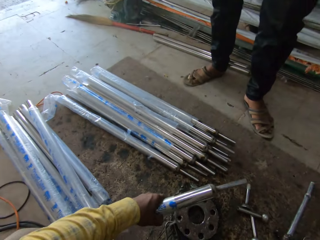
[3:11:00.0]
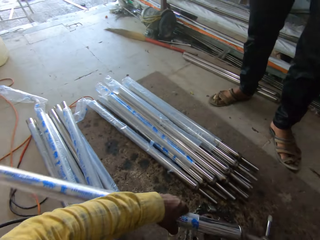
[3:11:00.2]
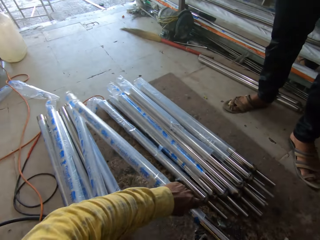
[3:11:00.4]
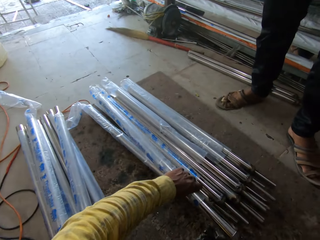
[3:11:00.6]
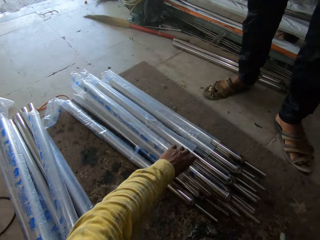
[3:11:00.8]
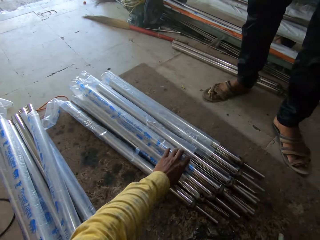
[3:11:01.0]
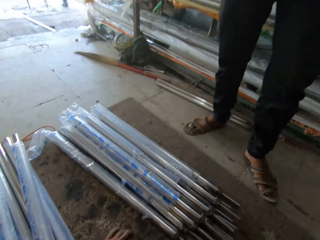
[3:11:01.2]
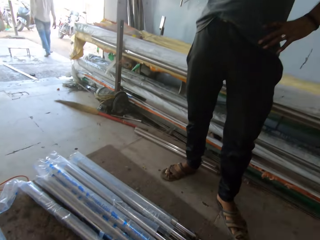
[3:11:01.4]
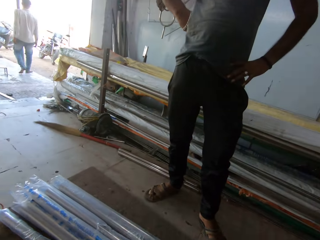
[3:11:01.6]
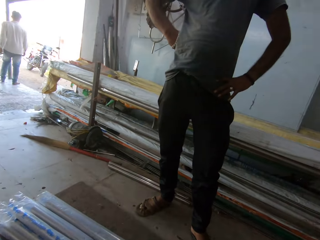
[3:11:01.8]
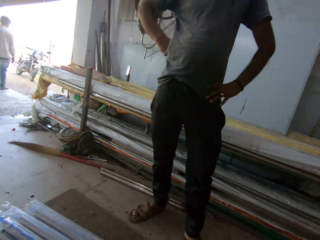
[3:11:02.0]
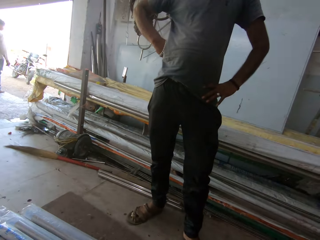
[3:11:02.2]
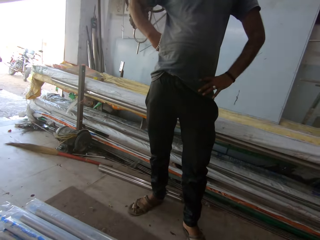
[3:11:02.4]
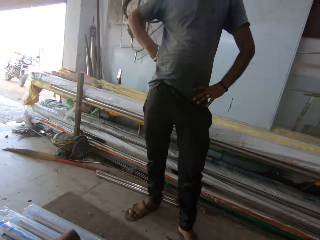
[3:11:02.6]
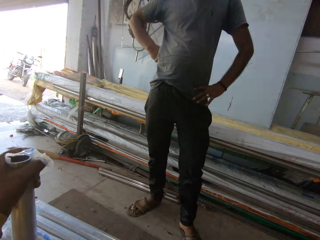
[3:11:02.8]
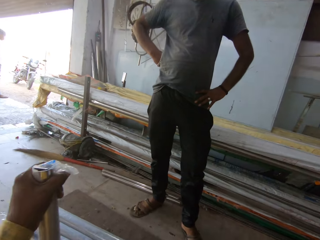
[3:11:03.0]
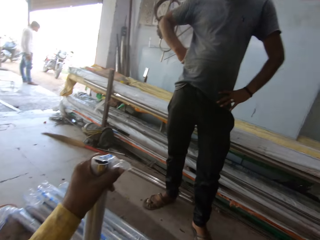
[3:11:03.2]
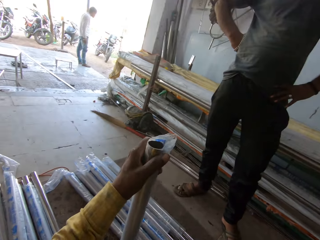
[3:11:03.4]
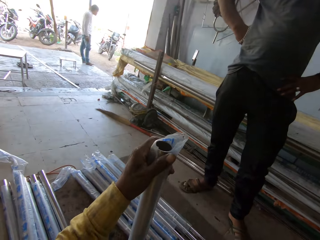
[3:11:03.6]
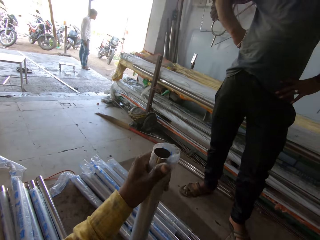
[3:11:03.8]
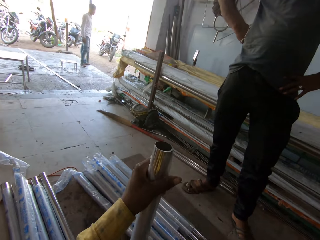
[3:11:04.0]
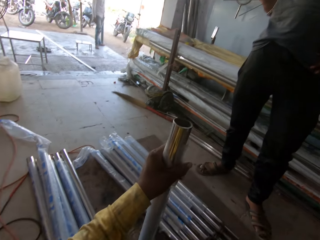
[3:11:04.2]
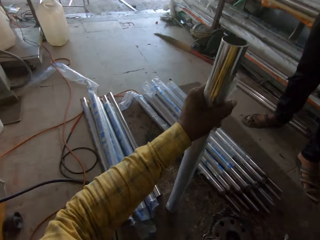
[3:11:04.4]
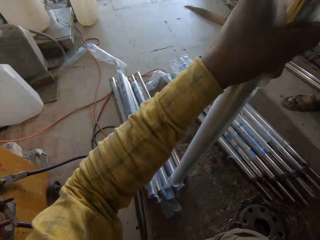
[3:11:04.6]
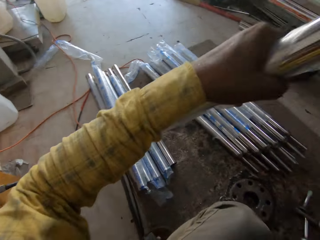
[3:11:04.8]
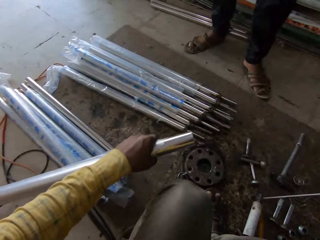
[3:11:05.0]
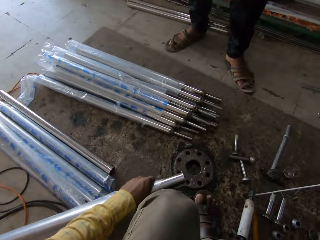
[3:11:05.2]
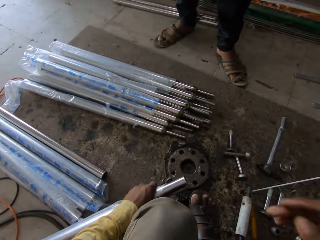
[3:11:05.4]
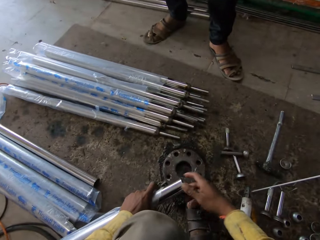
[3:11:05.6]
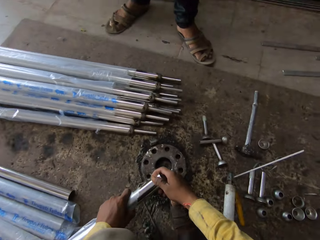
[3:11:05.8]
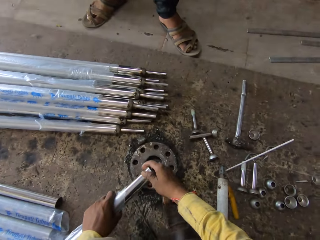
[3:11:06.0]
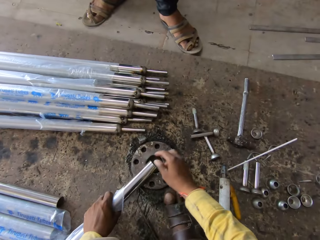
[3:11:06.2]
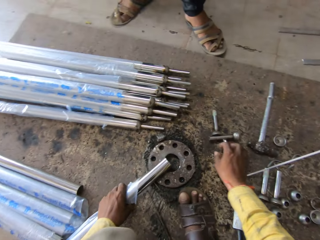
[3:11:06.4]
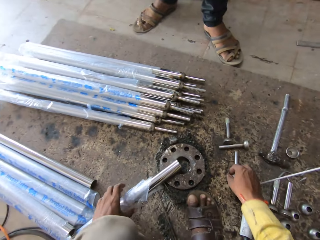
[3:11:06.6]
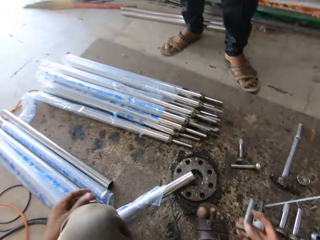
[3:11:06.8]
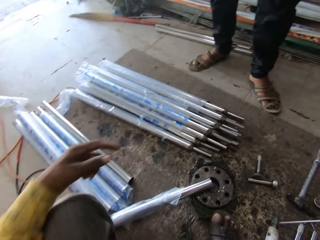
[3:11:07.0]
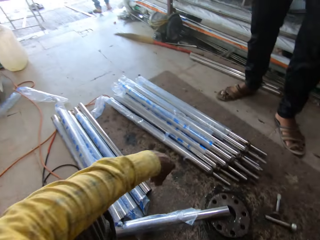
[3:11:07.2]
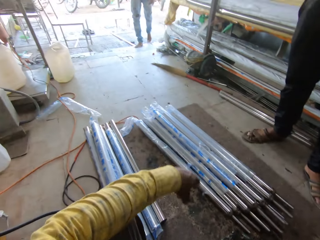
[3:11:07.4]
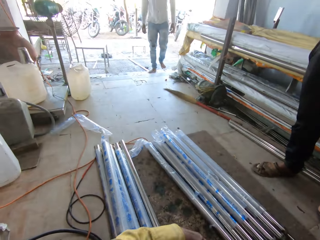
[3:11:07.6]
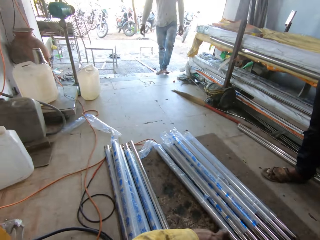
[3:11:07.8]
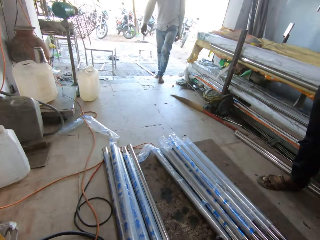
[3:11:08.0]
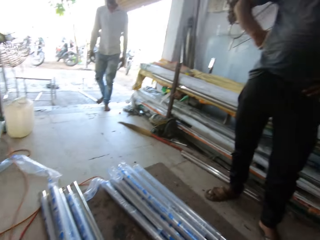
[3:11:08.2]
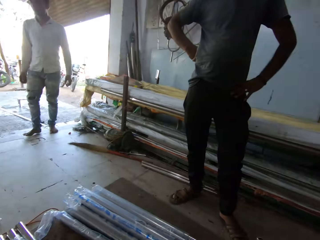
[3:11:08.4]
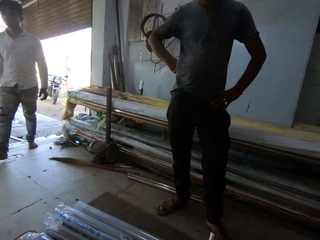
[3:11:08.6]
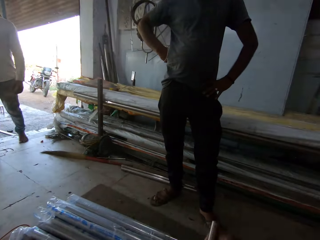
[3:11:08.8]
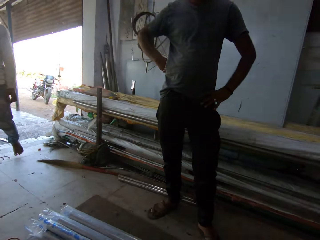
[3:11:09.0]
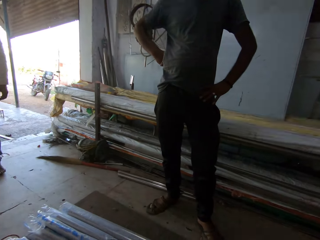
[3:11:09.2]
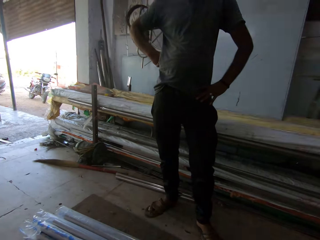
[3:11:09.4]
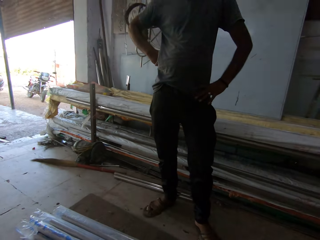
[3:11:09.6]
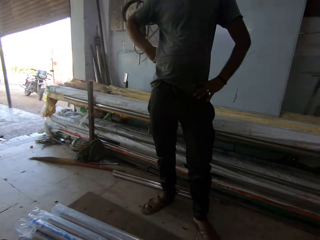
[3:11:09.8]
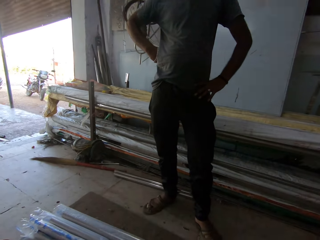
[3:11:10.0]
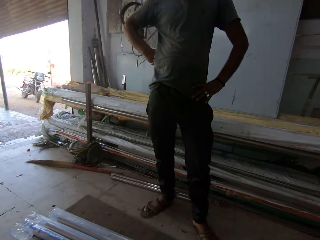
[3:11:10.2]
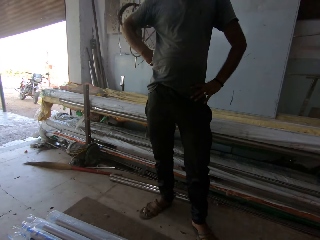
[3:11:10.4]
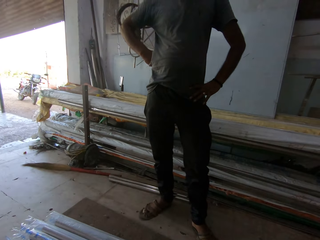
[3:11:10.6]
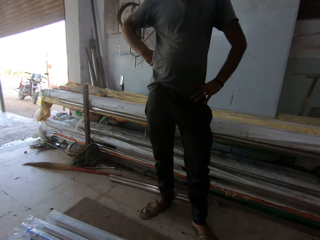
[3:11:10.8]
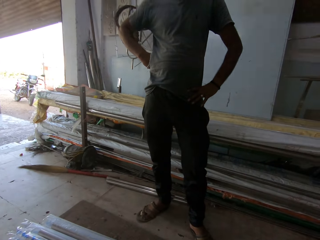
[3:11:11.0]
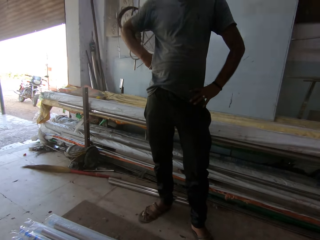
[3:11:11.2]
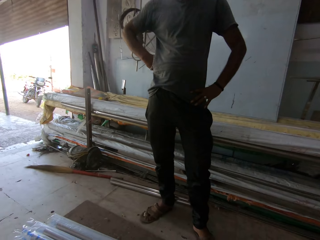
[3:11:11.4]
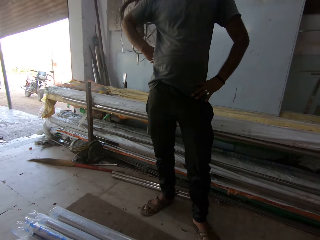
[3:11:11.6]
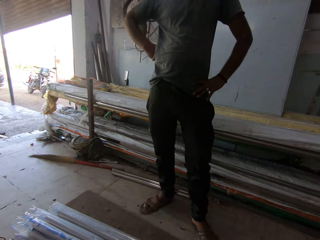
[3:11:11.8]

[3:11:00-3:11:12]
The camera wearer puts the metal aside. They converse and hold a metal. They take a metal. They converse with a man.

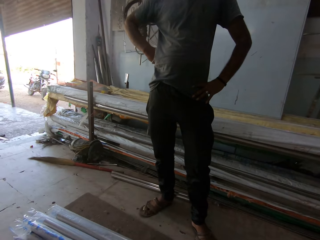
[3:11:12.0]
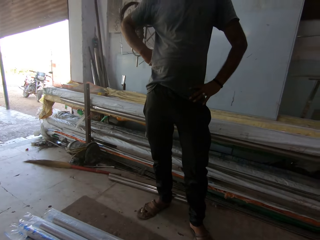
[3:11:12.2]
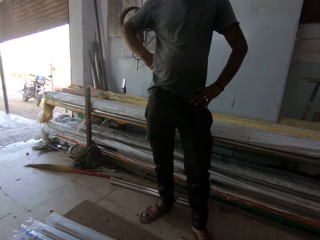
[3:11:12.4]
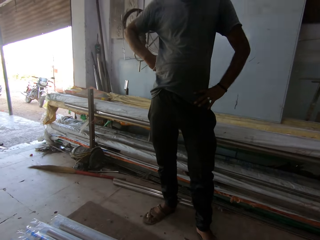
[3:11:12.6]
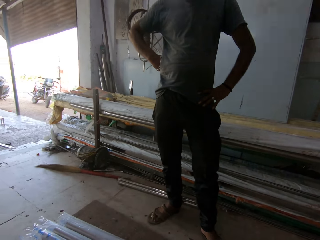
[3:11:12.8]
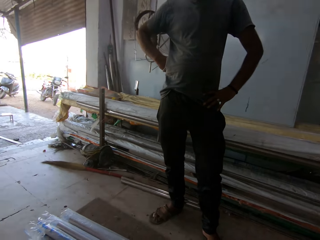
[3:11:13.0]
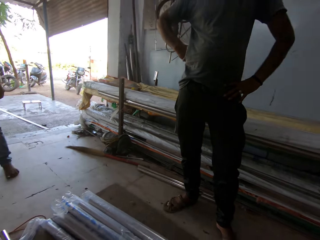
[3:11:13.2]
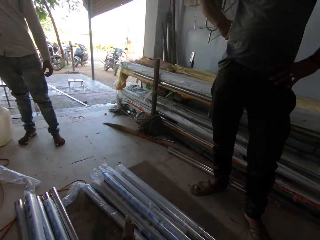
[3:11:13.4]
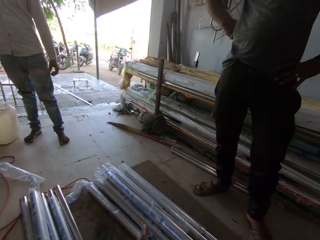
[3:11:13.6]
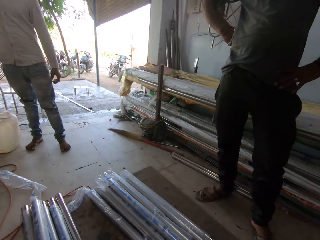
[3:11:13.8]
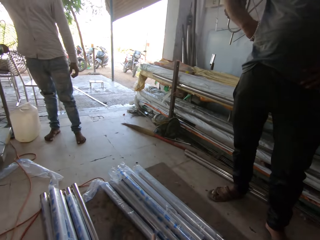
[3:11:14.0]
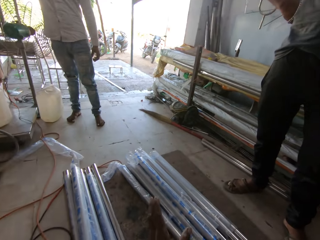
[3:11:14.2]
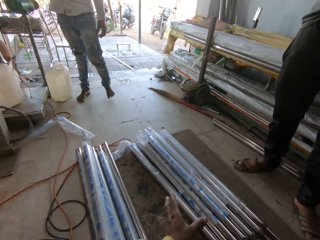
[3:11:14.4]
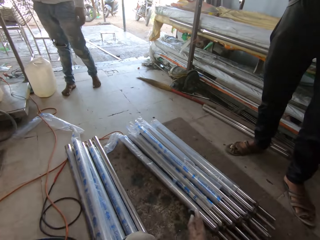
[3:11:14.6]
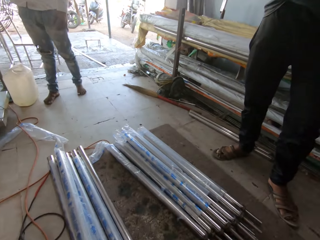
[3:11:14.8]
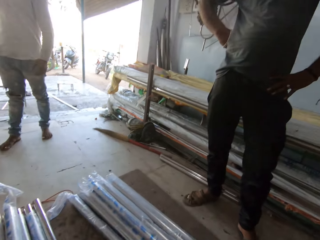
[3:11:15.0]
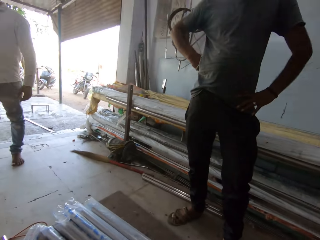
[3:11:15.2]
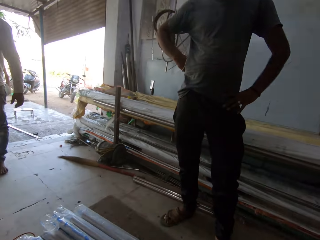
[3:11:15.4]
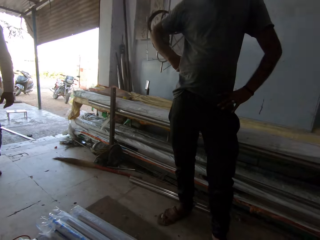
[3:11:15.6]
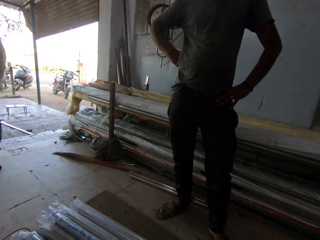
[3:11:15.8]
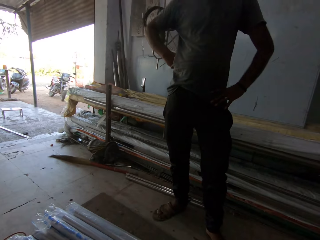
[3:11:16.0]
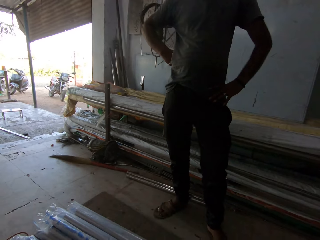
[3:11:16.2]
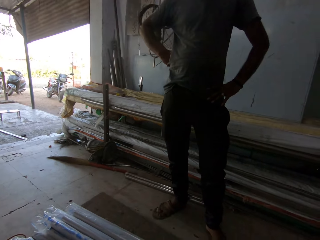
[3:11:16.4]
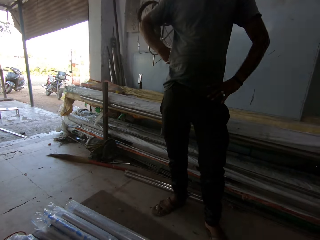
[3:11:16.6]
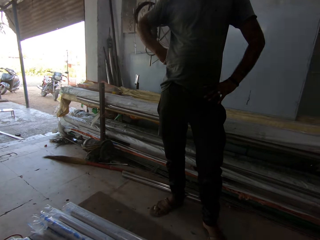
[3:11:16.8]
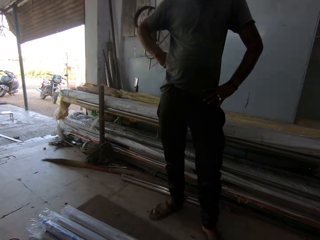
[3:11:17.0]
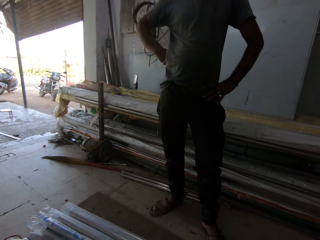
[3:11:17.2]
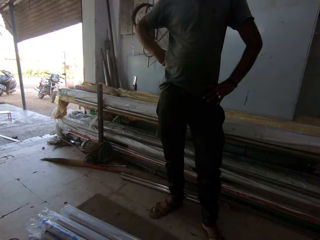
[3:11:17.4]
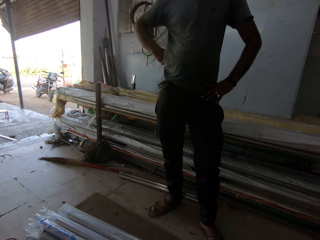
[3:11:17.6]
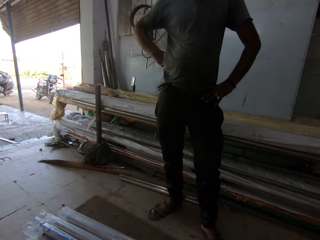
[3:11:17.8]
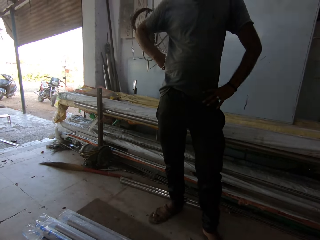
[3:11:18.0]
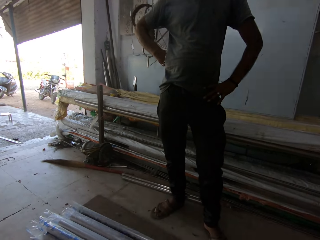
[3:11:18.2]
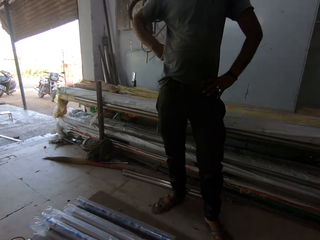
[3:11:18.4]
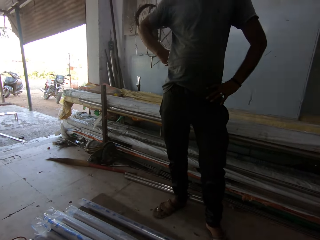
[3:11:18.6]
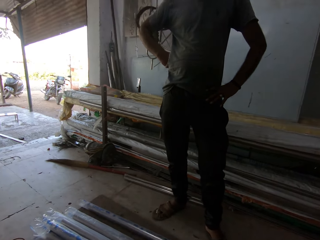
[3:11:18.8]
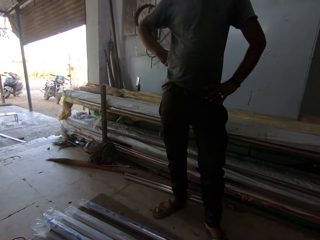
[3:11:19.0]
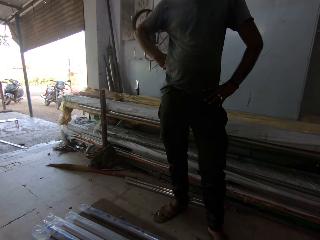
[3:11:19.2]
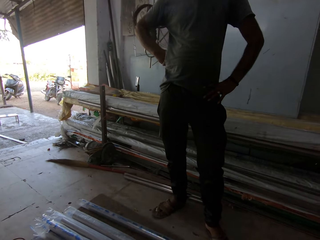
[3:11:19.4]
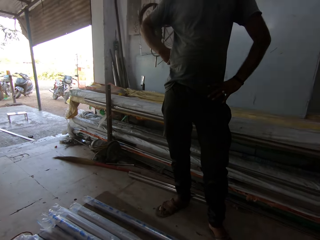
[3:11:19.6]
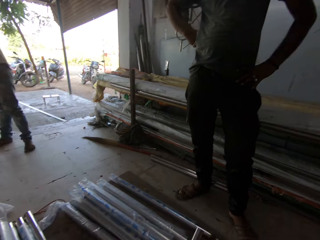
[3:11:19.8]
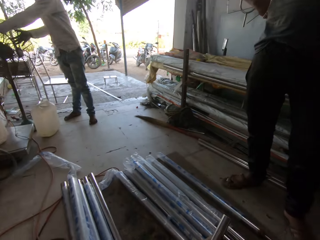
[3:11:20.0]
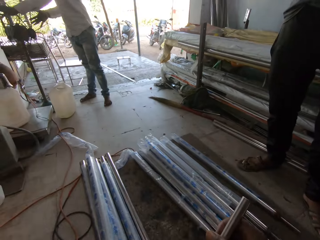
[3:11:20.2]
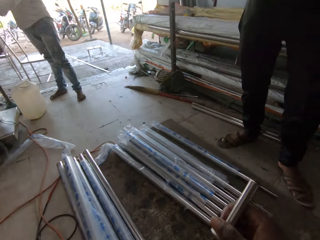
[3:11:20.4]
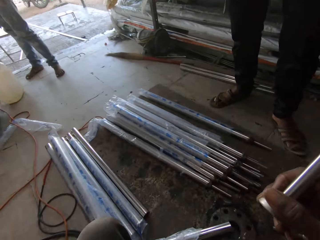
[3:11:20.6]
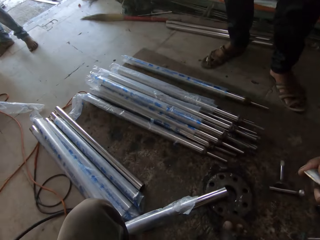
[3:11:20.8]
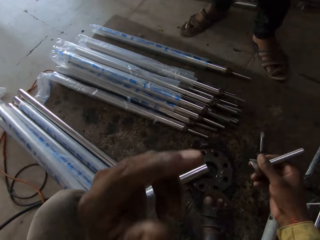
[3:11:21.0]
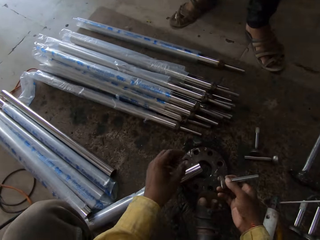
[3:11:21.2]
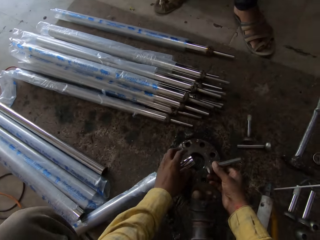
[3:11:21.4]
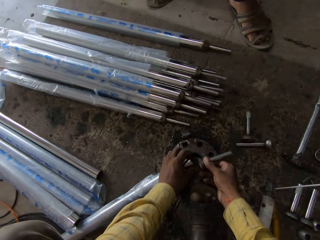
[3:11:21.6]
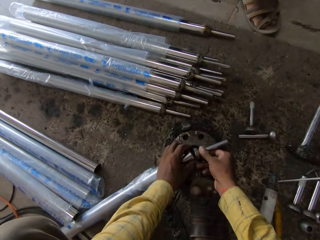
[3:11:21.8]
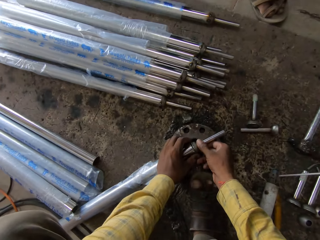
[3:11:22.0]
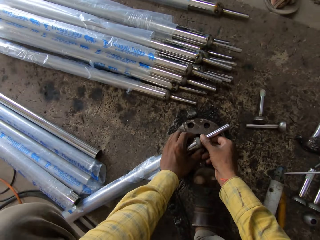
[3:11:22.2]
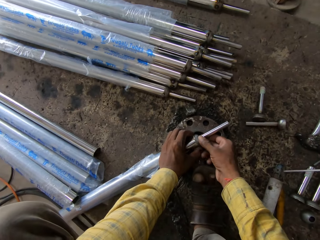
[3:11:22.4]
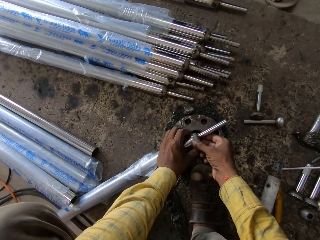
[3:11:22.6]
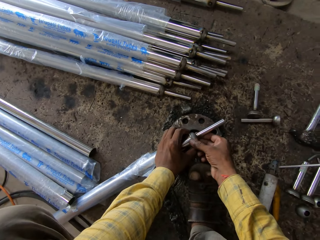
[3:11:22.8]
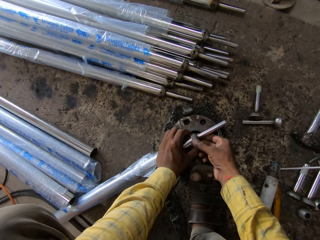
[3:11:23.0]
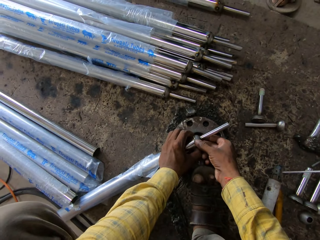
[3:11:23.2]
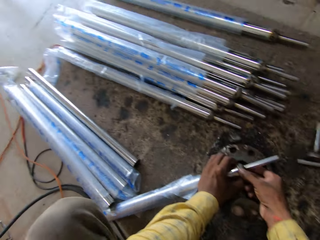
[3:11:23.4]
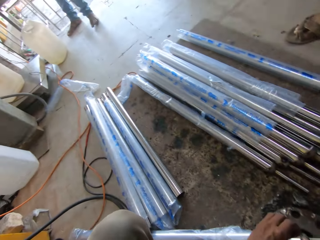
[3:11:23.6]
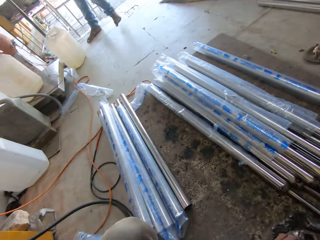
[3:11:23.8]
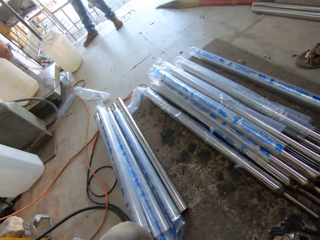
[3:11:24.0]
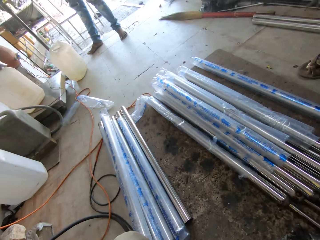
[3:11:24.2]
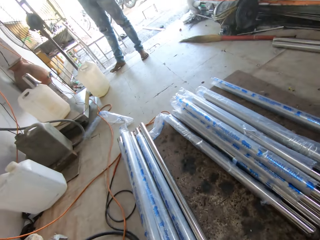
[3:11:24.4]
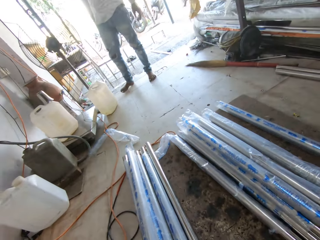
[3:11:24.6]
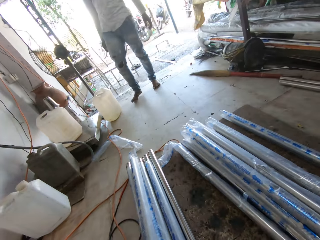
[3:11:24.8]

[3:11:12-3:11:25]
The camera wearer fixes metals together.
